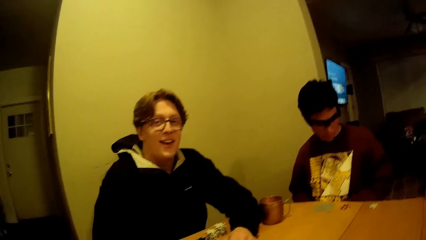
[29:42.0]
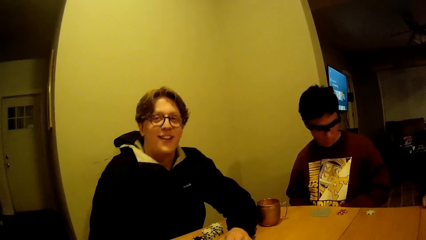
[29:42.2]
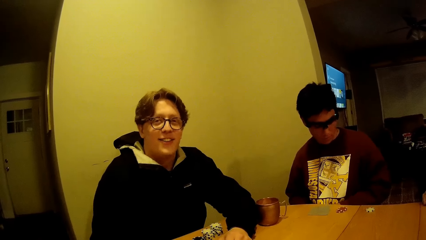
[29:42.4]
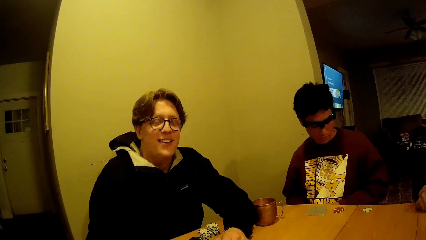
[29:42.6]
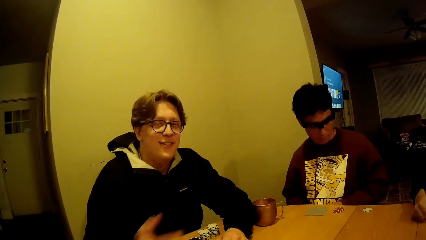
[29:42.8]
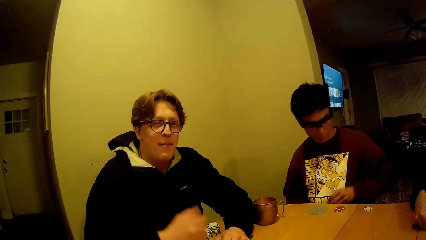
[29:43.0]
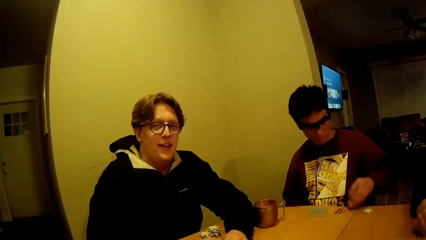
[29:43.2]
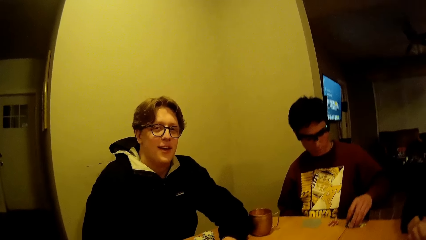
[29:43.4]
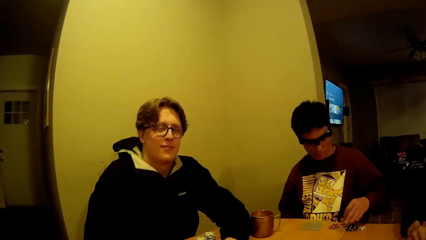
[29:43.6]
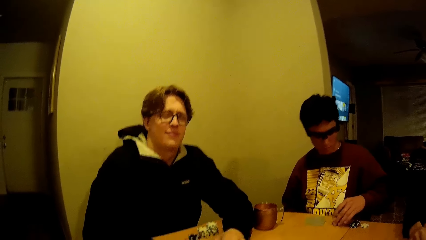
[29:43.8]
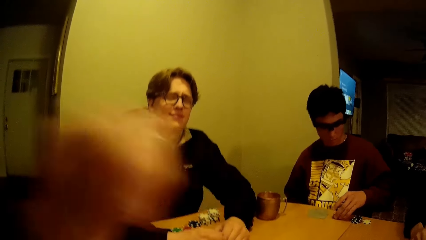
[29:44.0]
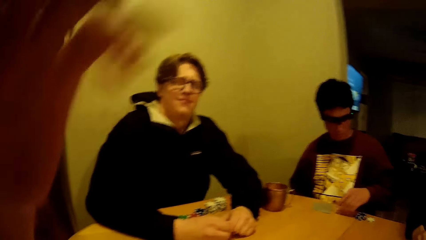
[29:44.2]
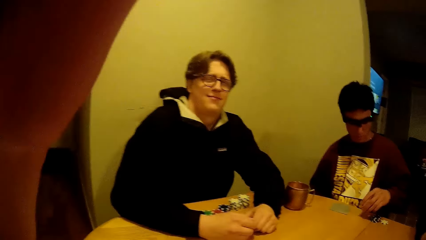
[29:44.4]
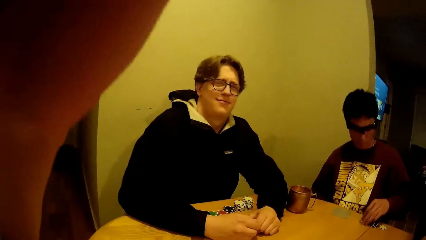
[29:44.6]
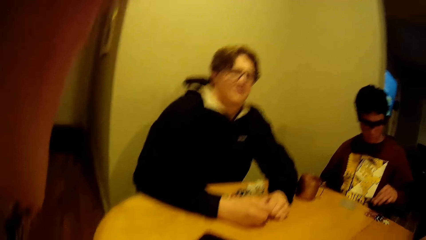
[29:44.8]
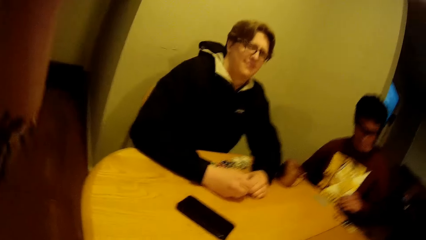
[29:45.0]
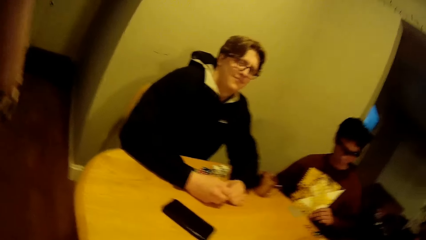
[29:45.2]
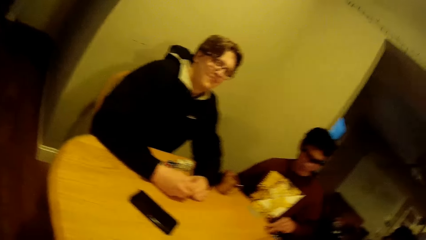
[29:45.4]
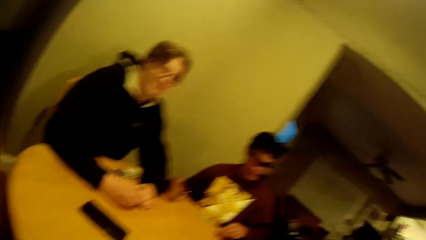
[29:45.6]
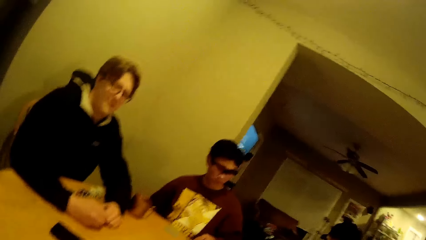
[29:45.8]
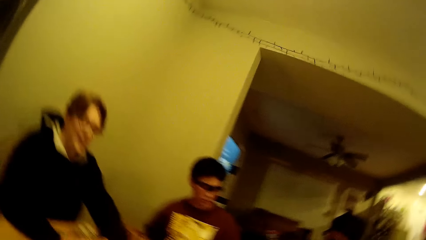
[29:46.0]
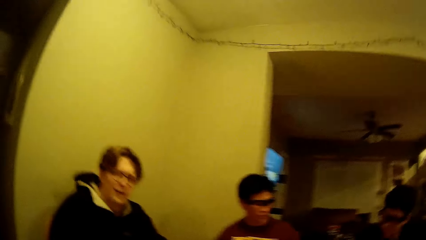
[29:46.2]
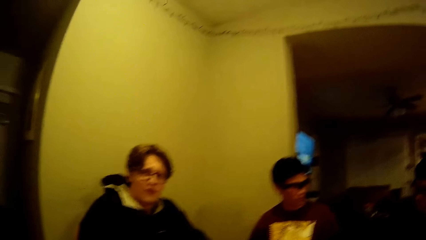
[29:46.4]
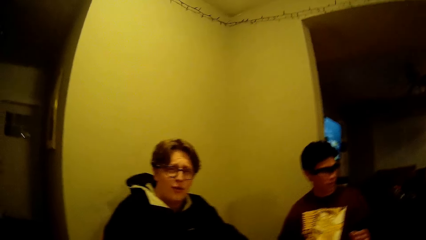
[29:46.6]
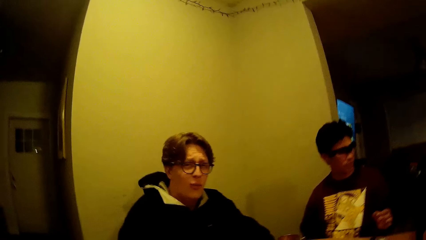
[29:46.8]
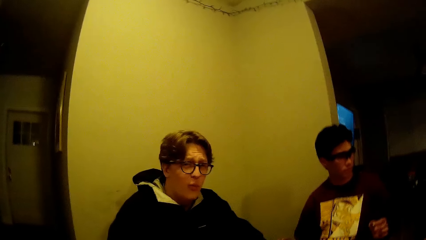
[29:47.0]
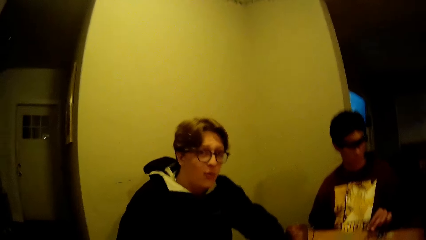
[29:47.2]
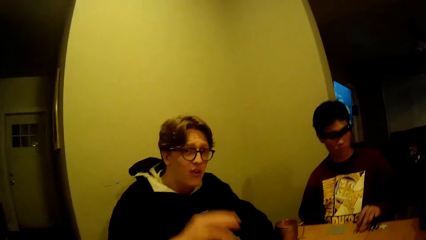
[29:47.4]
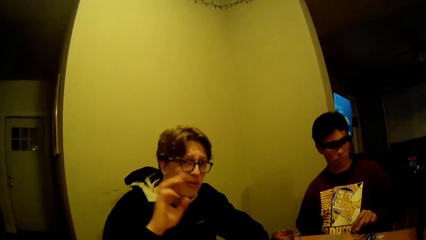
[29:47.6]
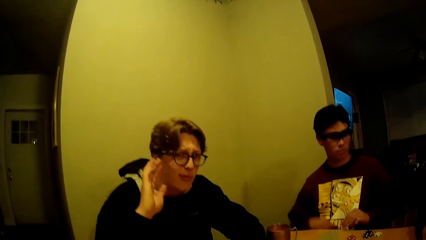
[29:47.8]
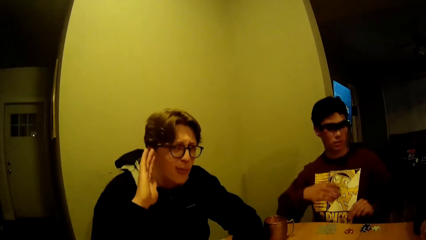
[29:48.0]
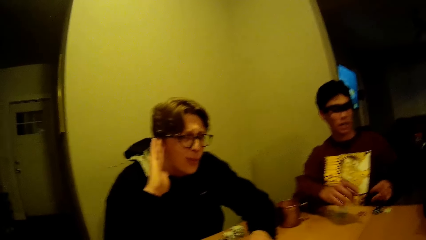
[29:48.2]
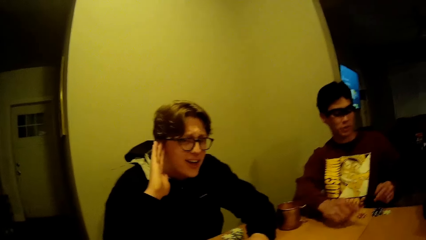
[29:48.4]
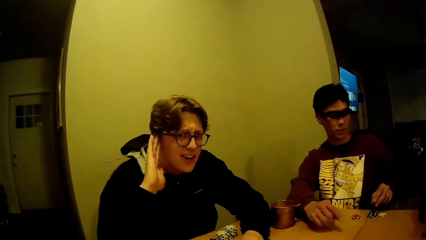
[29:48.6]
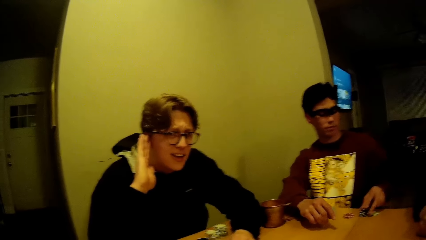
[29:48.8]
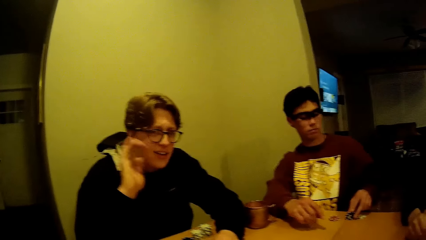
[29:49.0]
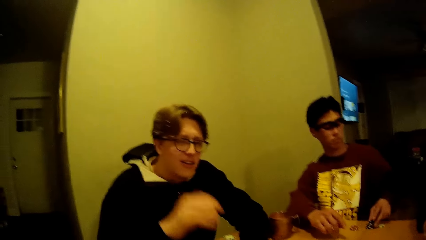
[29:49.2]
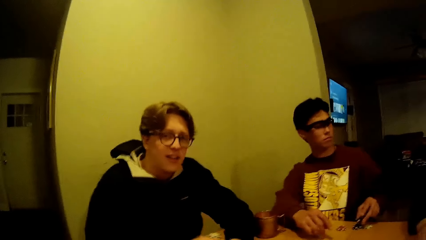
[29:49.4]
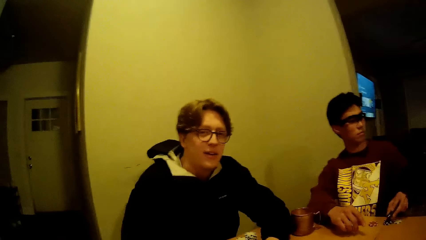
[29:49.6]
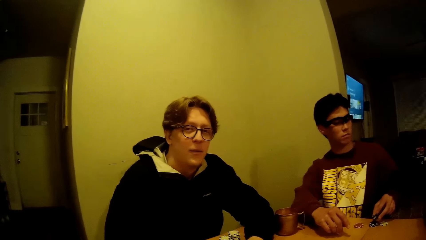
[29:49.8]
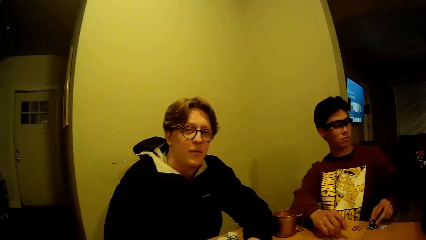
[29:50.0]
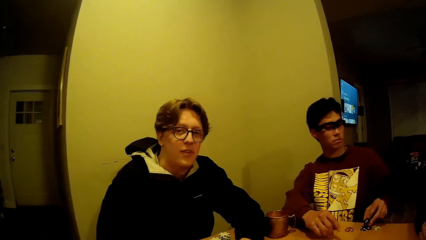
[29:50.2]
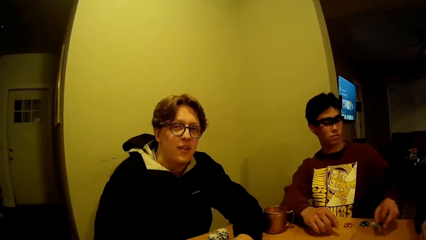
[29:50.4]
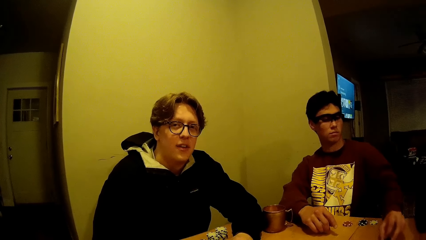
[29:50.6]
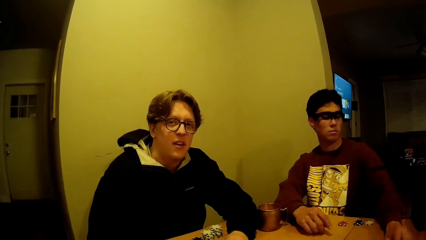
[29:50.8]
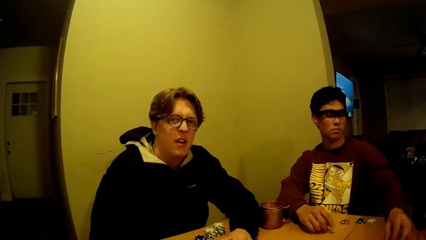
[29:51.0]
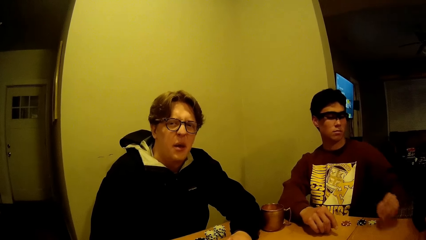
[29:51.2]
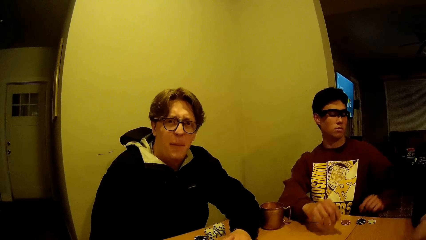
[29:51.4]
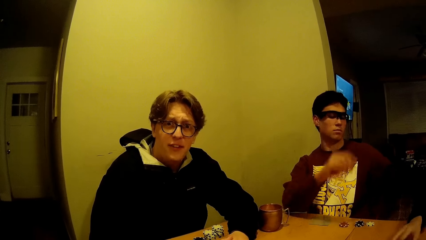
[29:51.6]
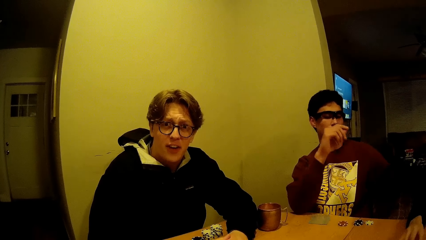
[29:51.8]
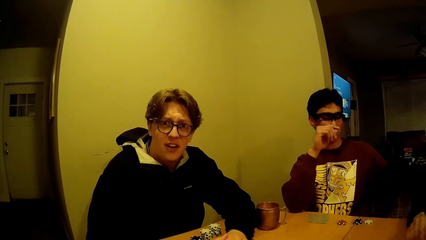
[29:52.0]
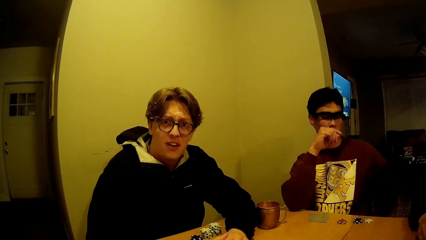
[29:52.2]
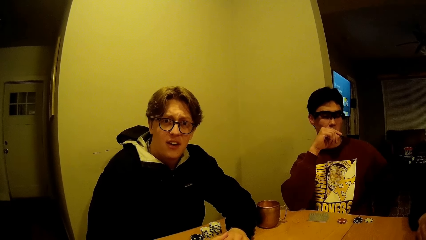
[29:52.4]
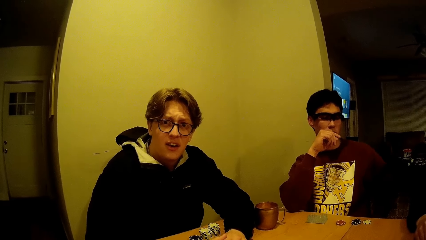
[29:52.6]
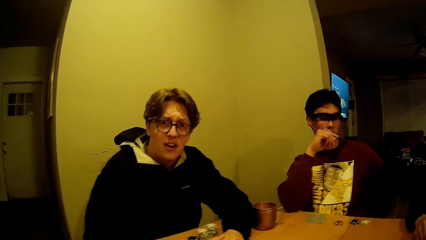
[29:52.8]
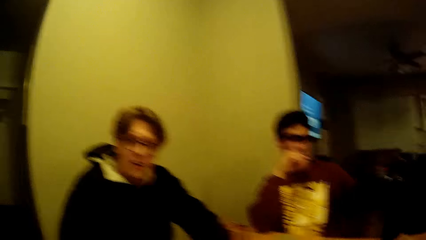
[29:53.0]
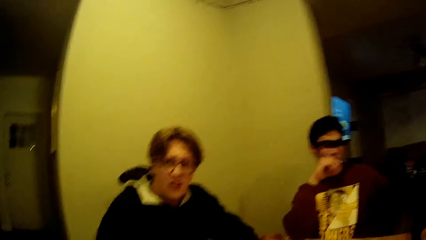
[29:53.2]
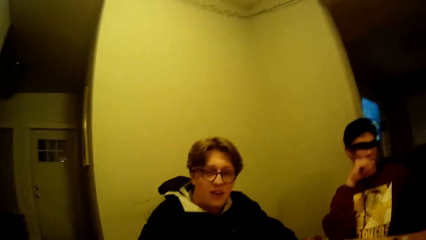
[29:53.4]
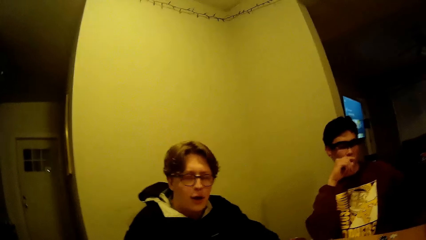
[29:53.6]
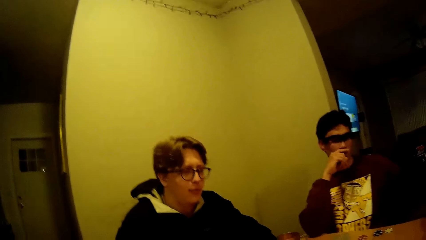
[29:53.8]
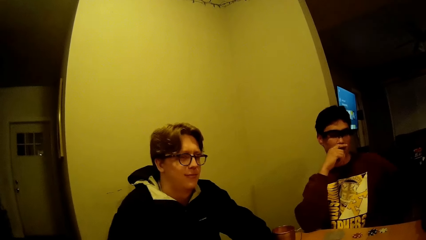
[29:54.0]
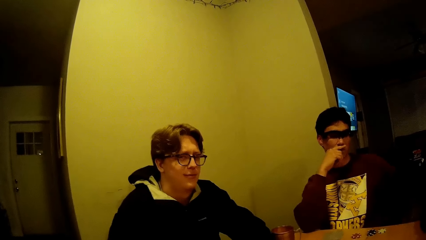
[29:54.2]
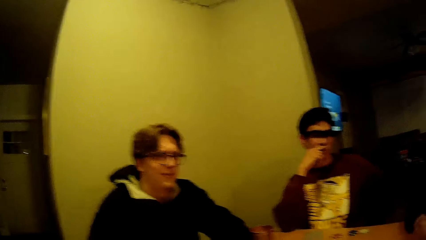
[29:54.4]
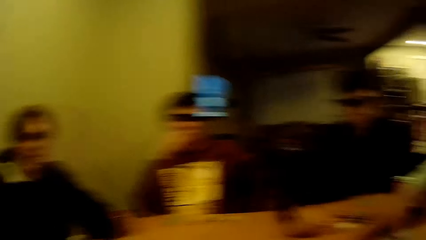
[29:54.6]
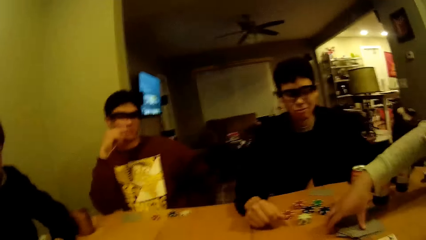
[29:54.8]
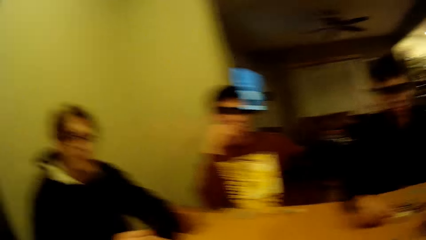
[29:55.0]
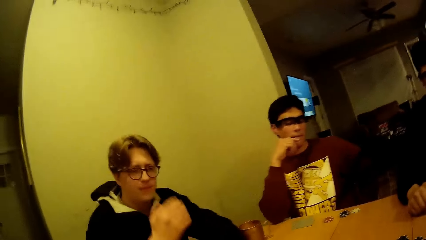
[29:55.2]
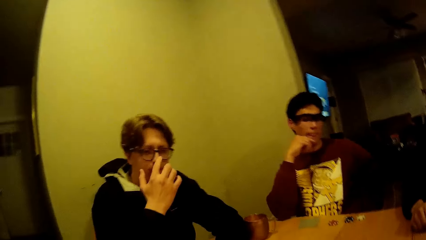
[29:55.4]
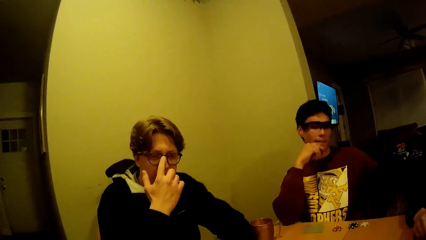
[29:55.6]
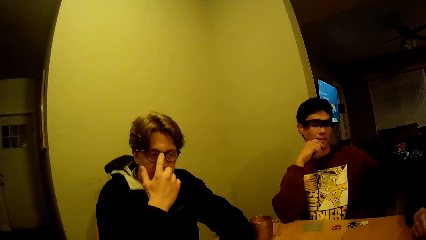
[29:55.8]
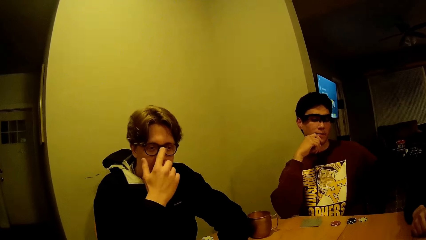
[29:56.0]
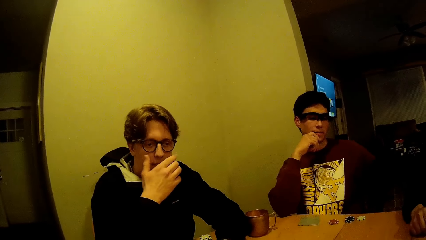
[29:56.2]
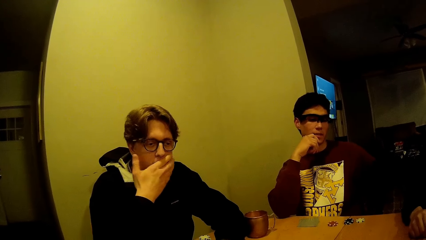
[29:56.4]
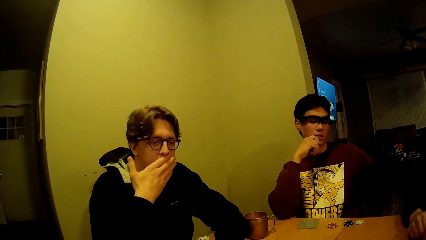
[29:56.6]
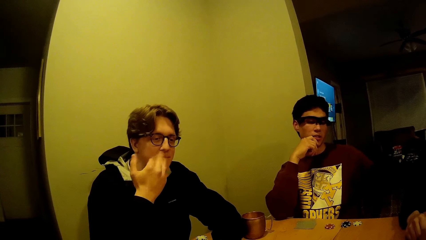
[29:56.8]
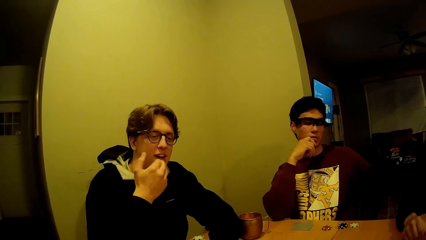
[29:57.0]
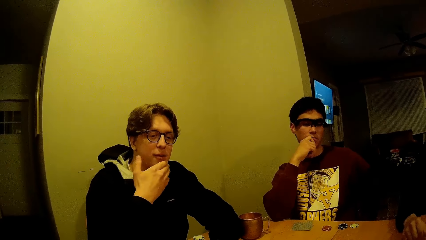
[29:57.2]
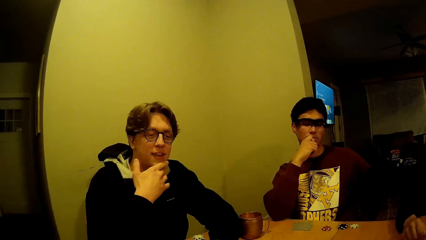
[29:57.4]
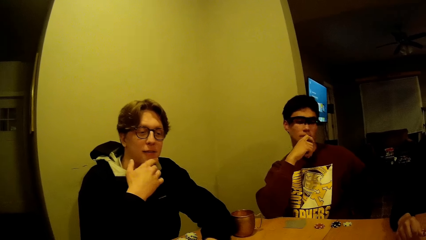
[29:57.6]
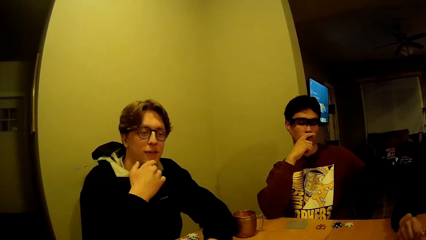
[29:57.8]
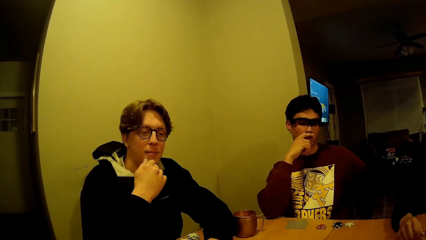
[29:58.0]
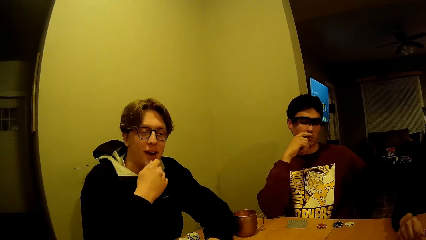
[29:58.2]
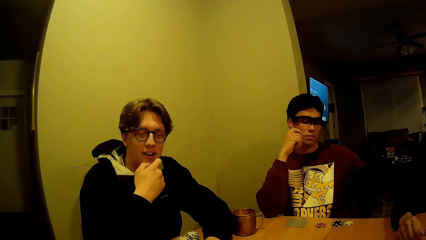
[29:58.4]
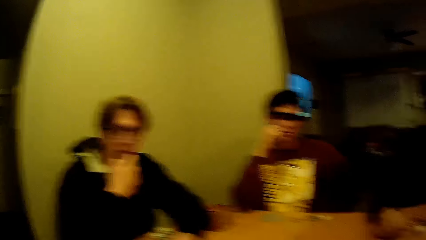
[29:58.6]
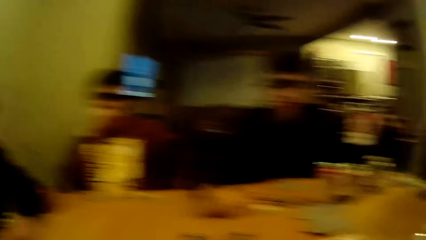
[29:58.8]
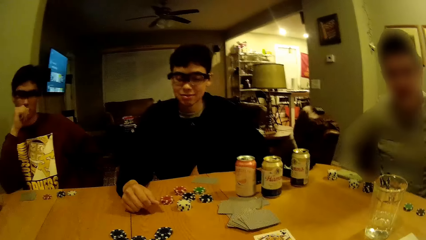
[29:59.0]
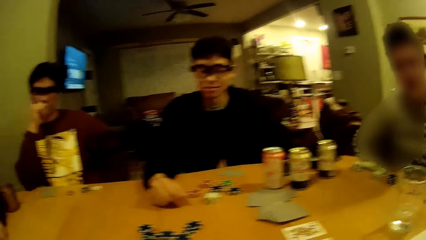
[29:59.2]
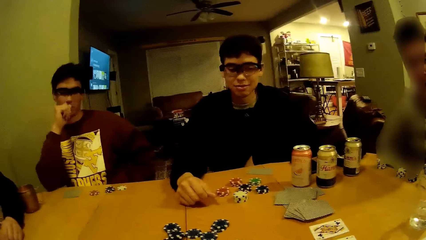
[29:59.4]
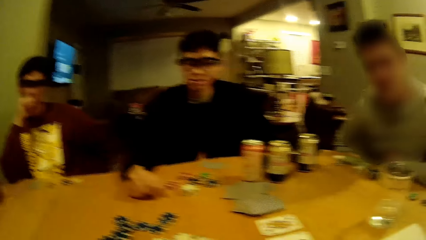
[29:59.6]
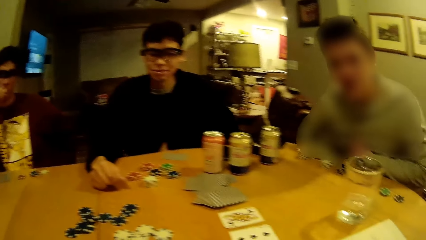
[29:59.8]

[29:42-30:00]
The man talks to the camera wearer. The man drops the dice on the table with his left hand. The camera wearer moves a hand and talks to the man. The man puts a hand on the ear. The man talks to the camera wearer. The man moves the dice on the table with his left hand. The camera wearer talks to the man. The man talks to the camera wearer. The camera wearer talks to the man. The man adjusts the remote. The man talks to the camera wearer. The camera wearer looks around the table.
